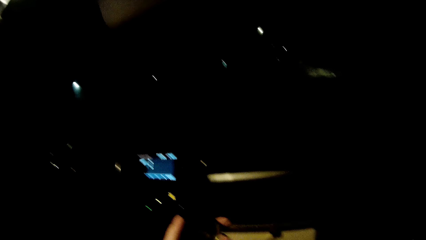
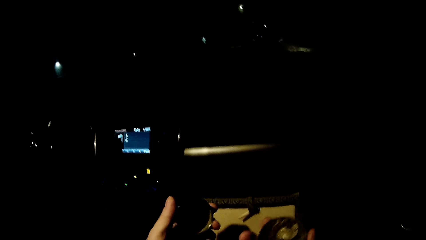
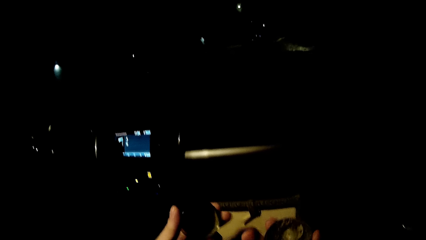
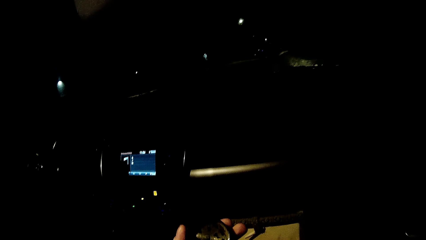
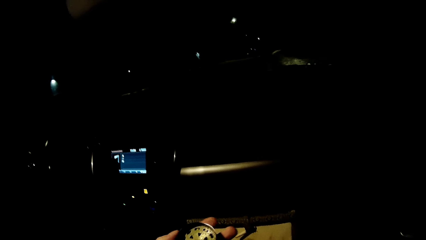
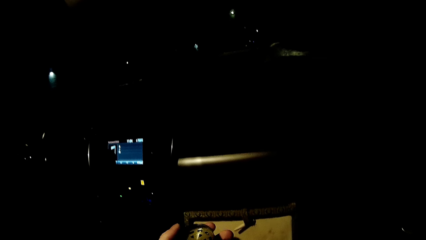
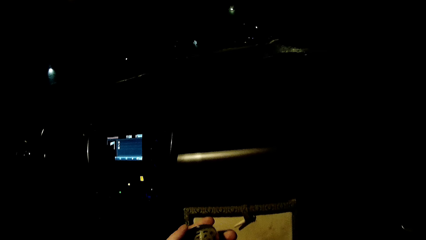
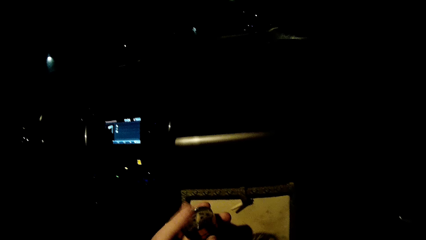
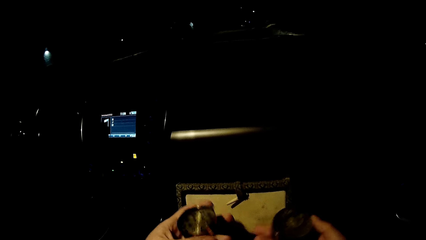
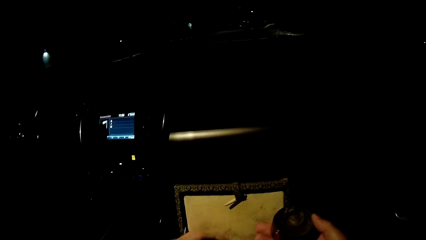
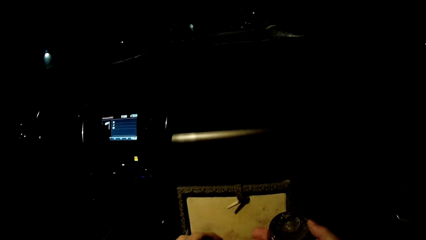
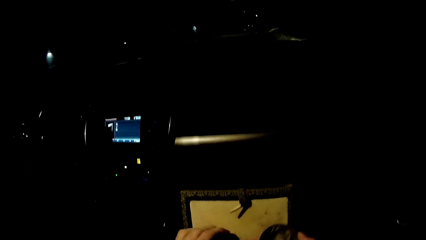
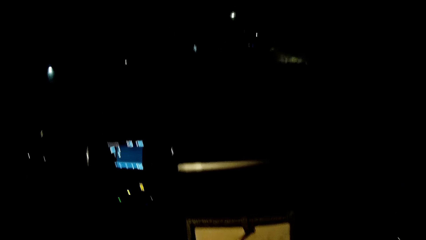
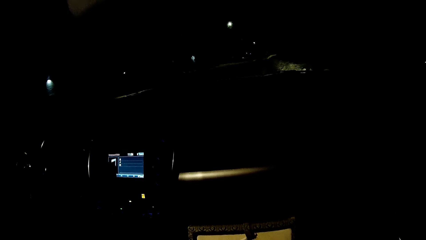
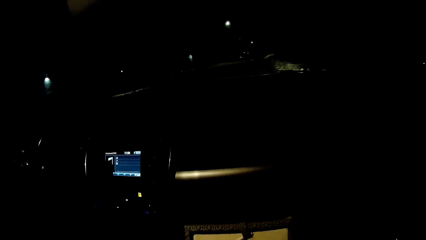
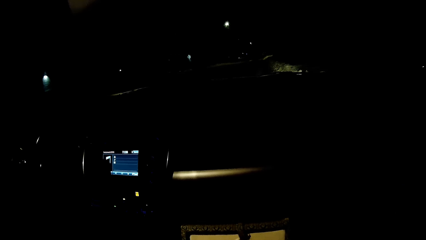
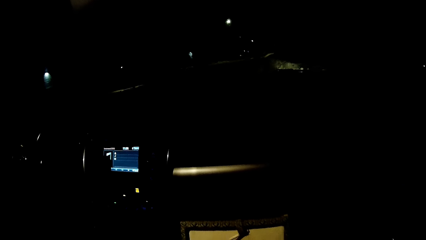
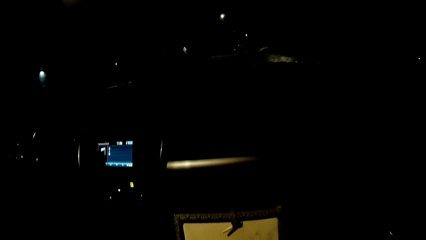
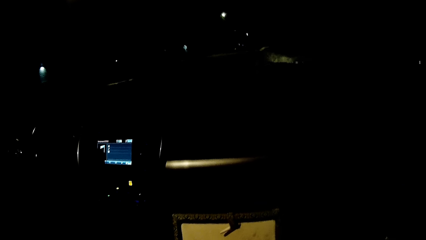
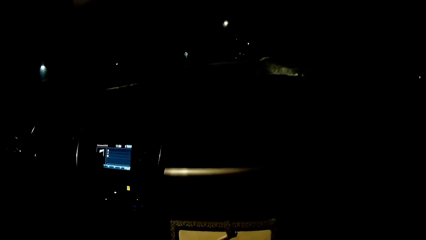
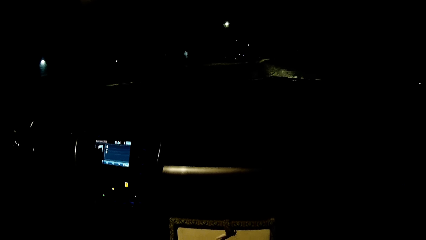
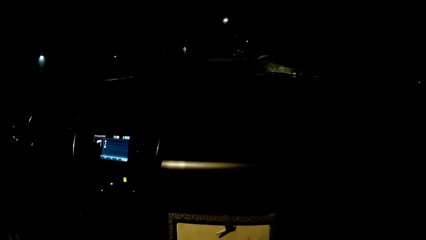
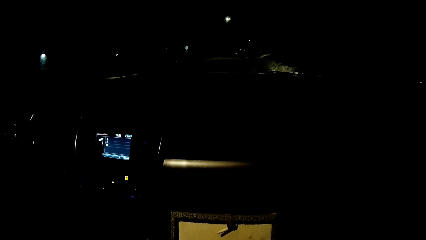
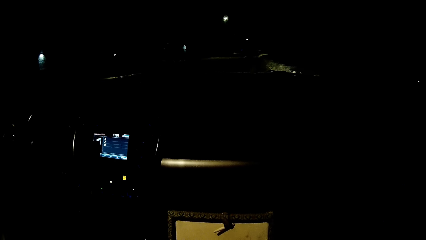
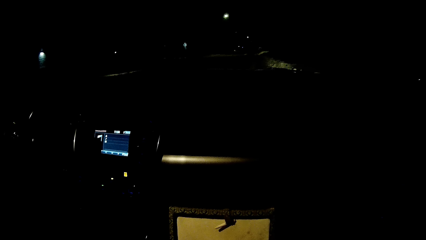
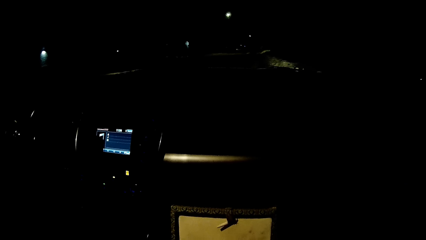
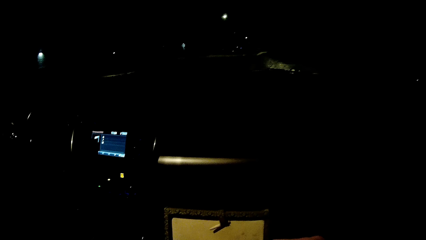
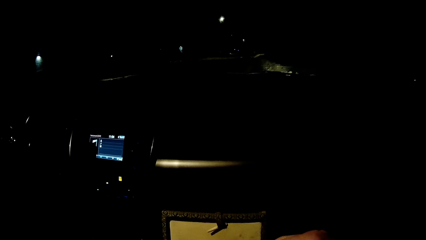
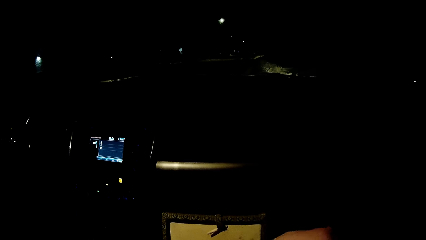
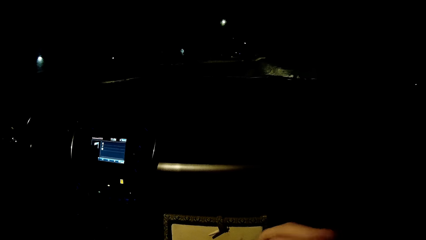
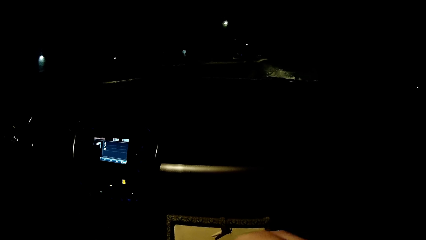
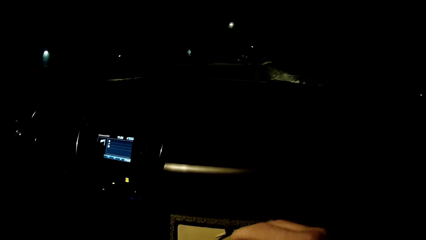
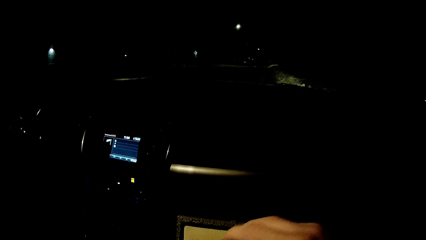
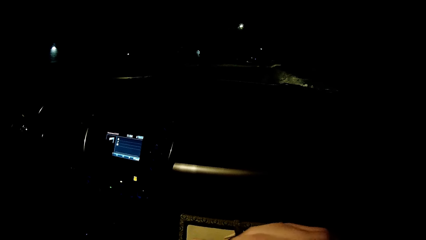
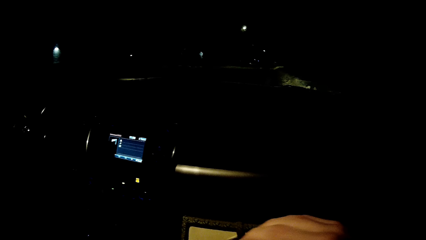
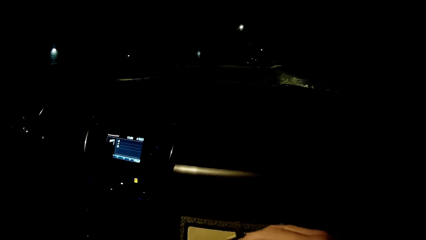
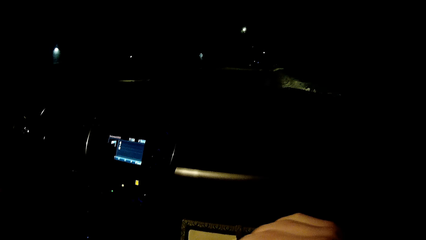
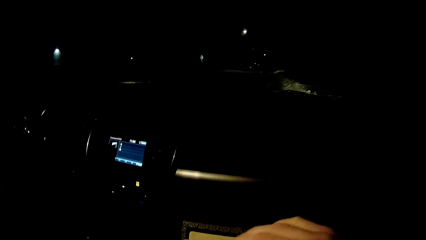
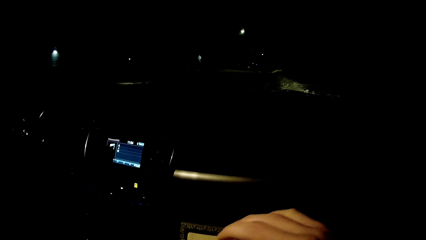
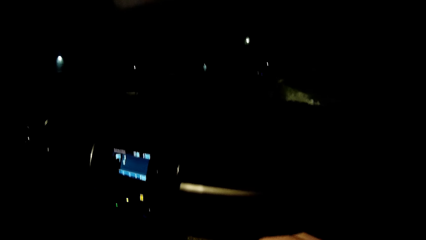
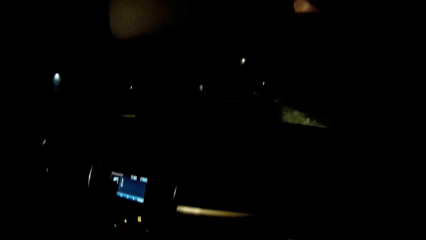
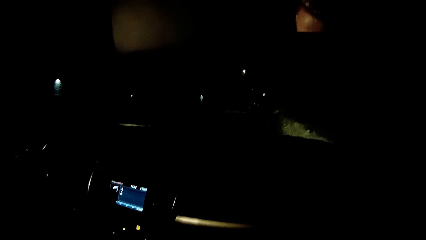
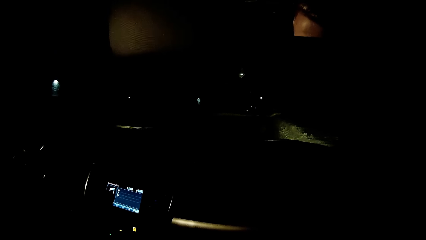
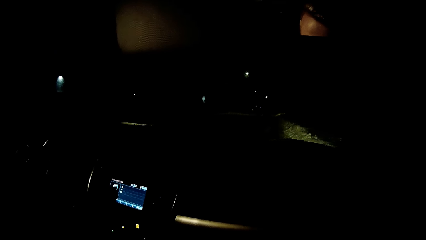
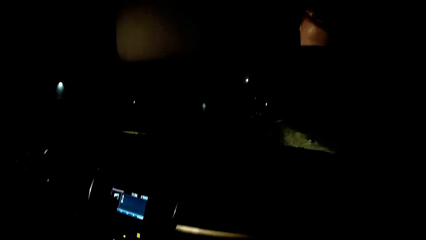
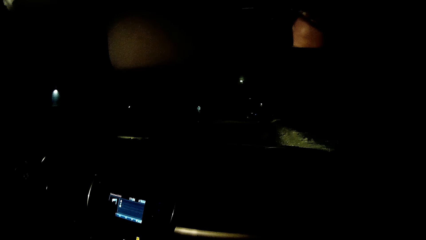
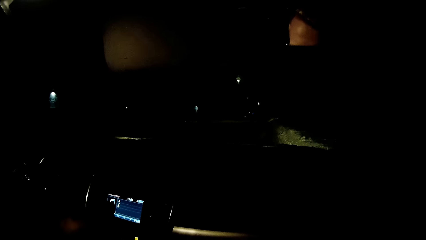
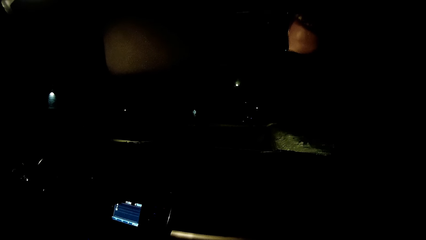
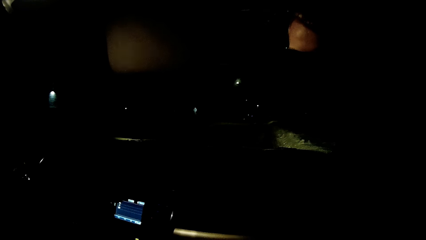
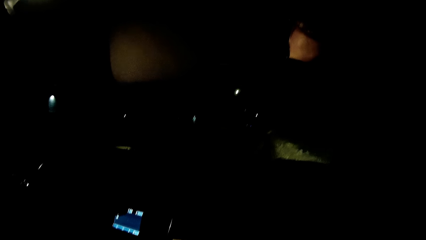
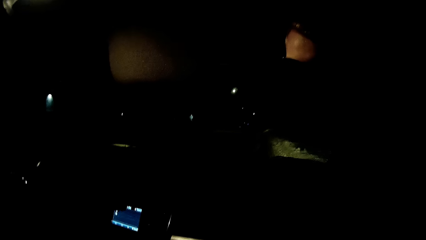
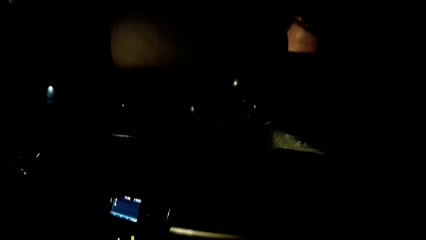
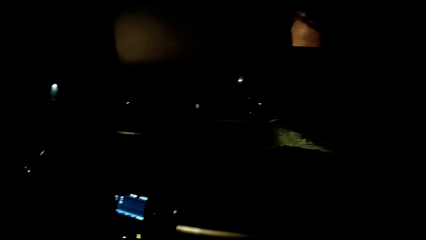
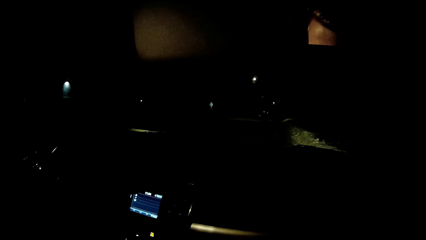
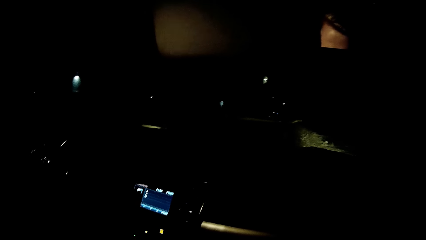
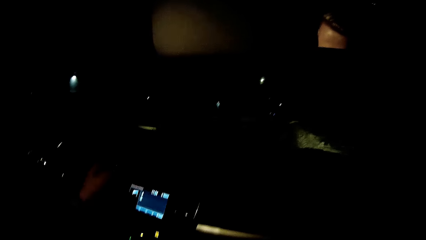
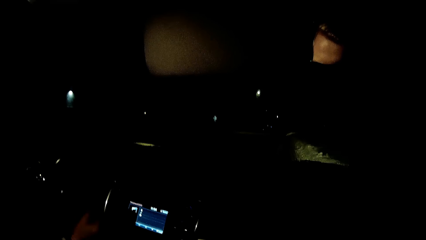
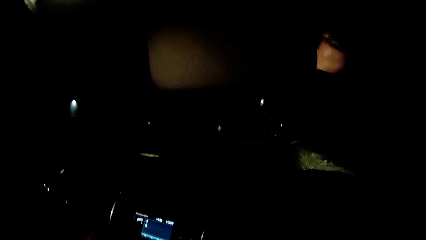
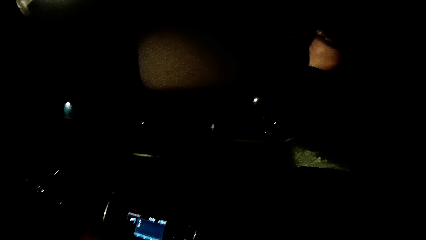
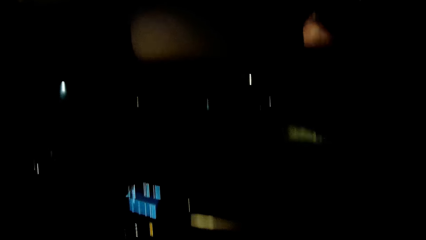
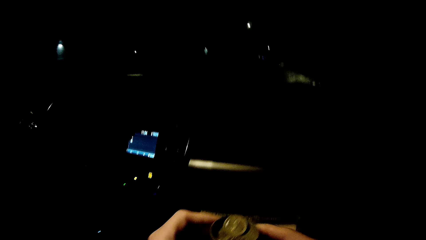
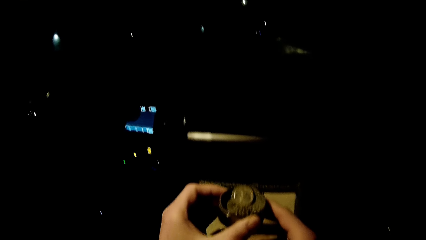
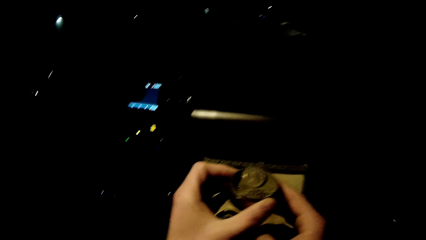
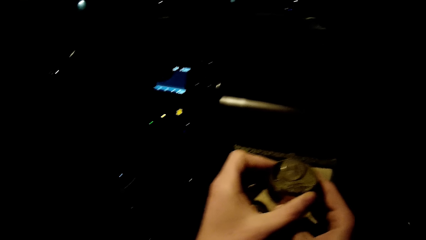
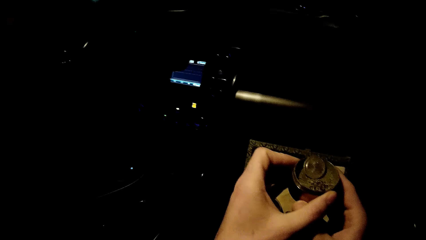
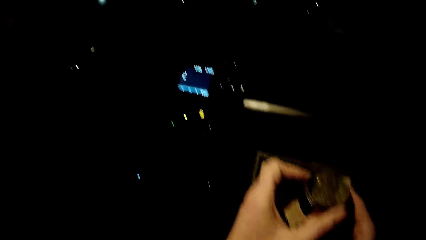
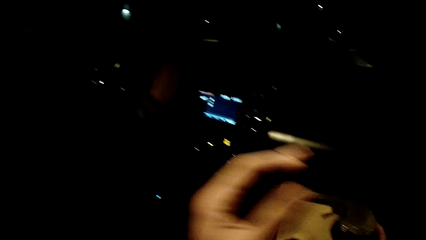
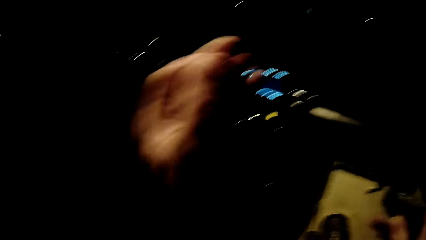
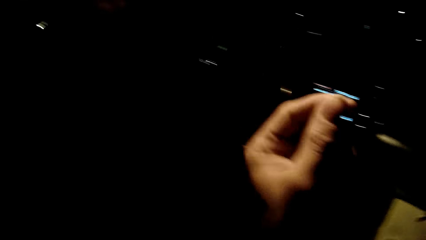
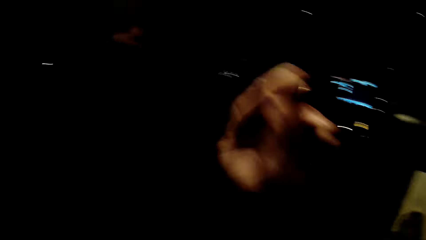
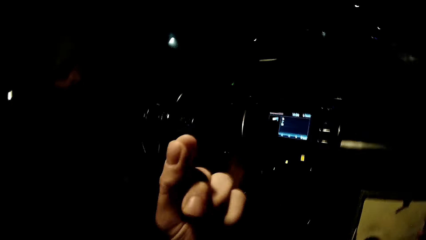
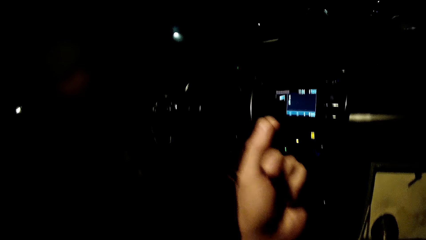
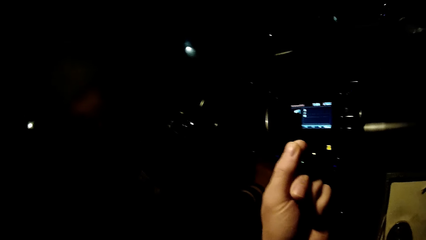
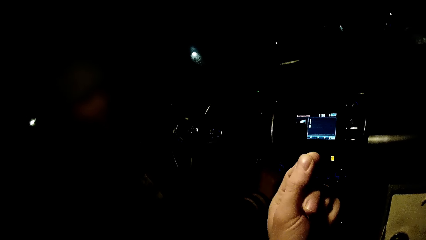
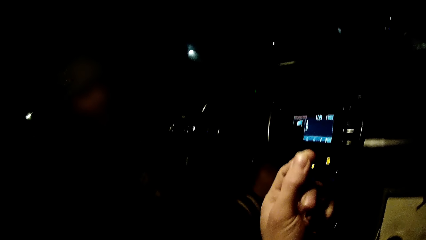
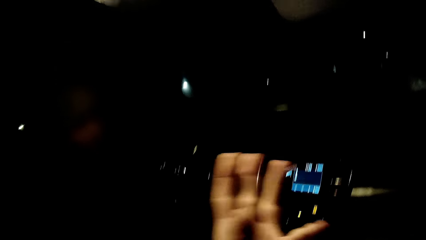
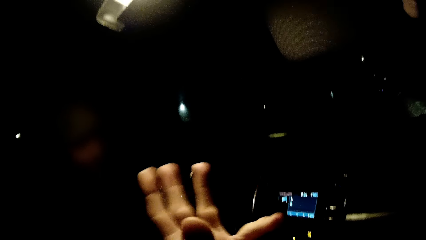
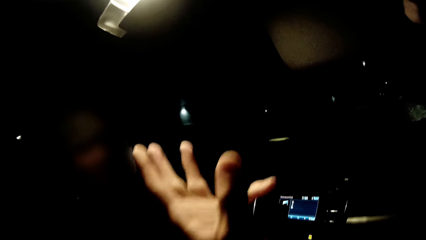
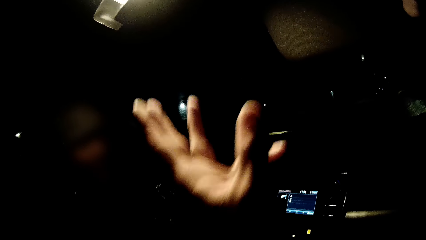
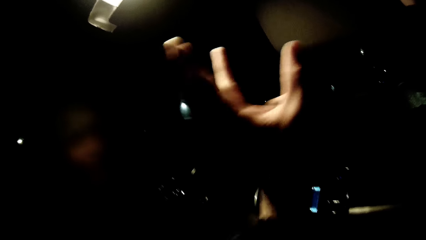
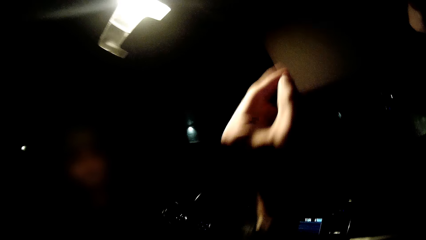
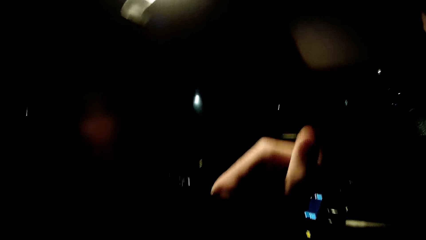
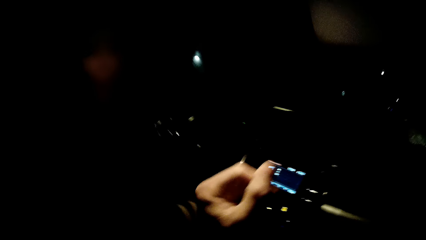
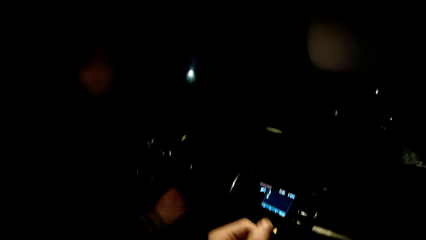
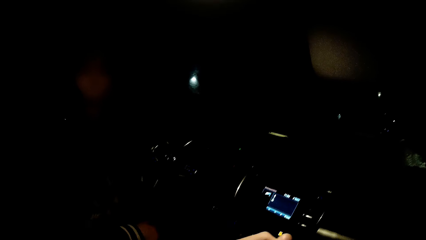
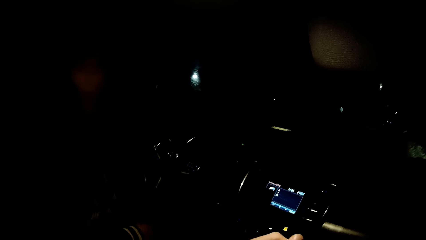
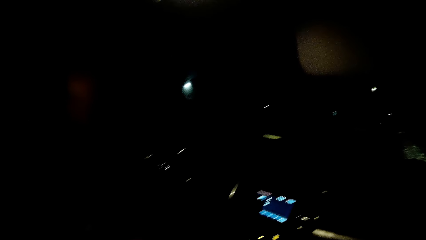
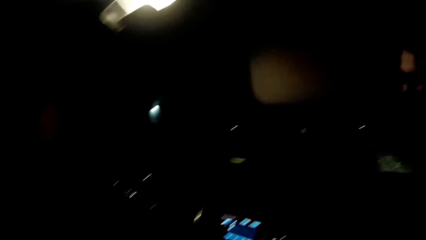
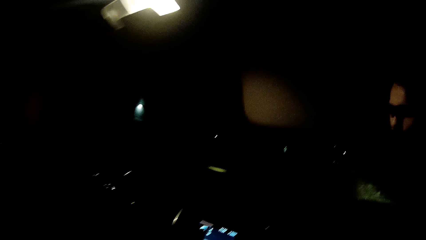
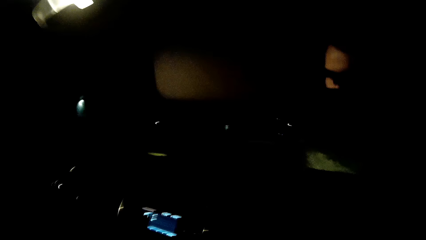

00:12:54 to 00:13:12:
The camera wearer holds a jar in her hands. The woman operates the stereo with her right hand. The camera wearer adjusts the jar in her hand. She interacts with the woman. She touches her face with her left hand.
